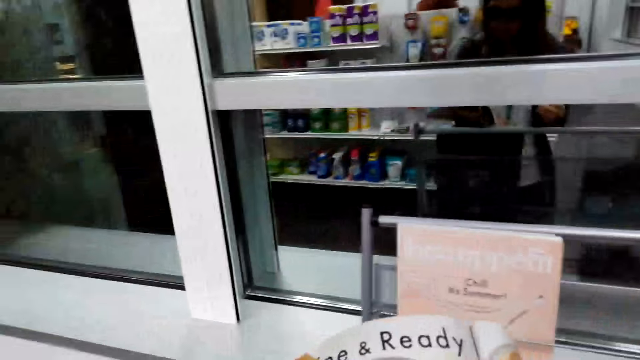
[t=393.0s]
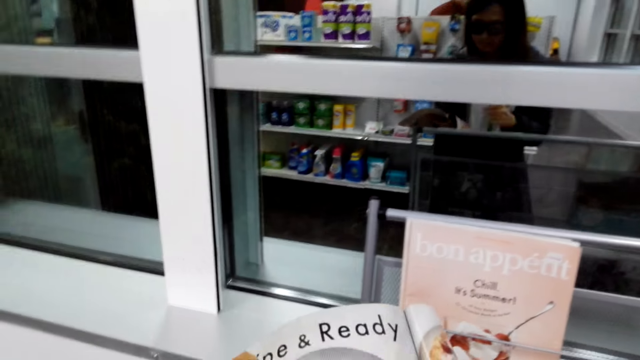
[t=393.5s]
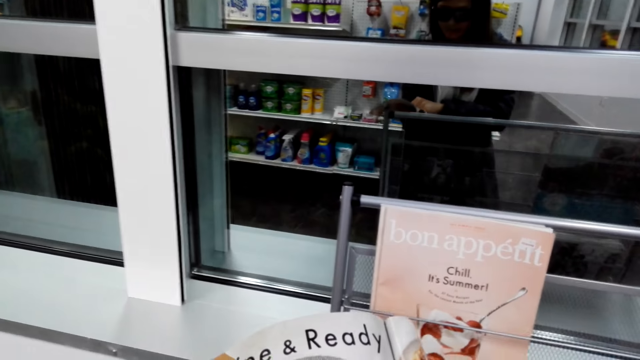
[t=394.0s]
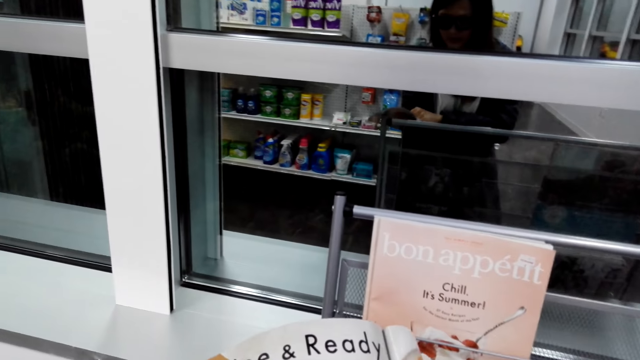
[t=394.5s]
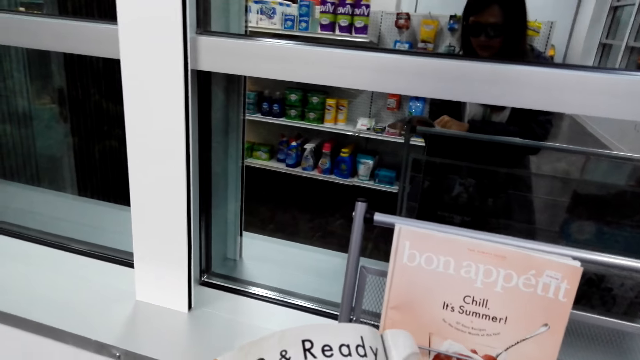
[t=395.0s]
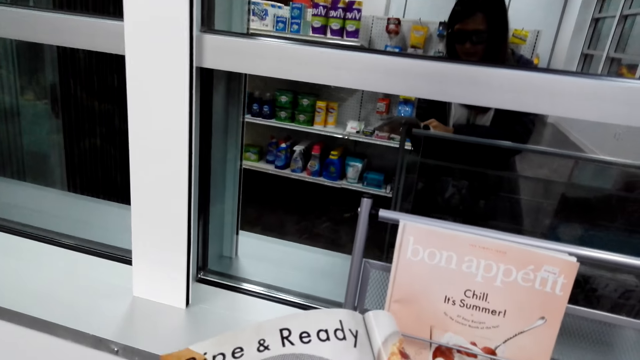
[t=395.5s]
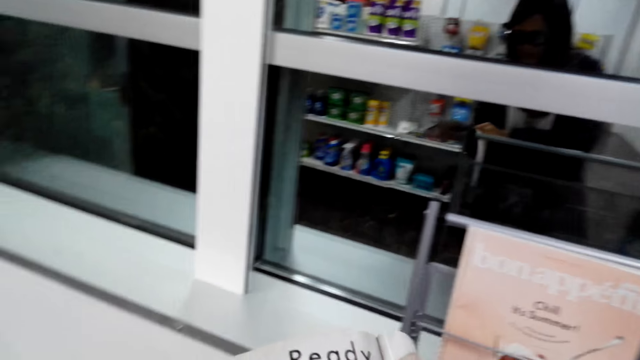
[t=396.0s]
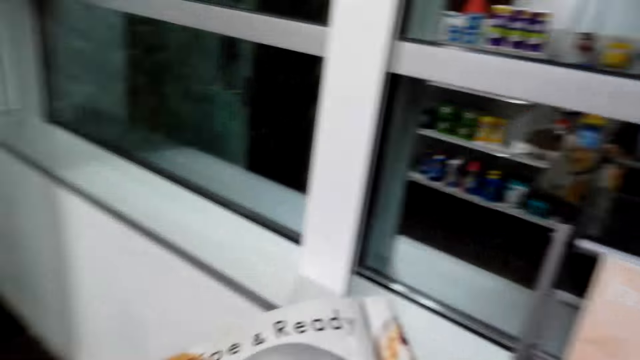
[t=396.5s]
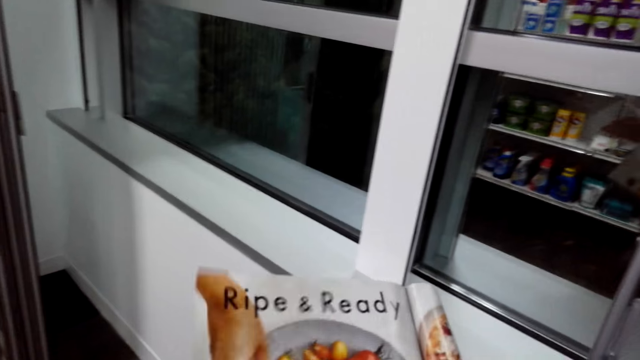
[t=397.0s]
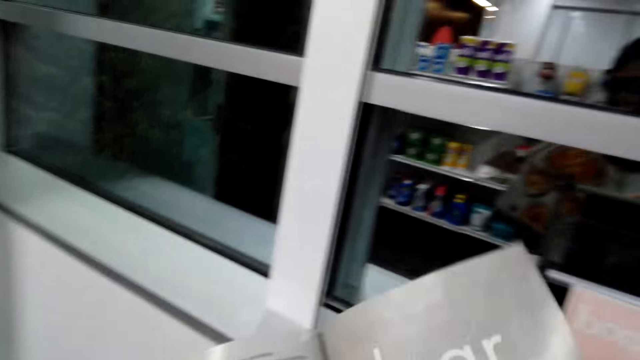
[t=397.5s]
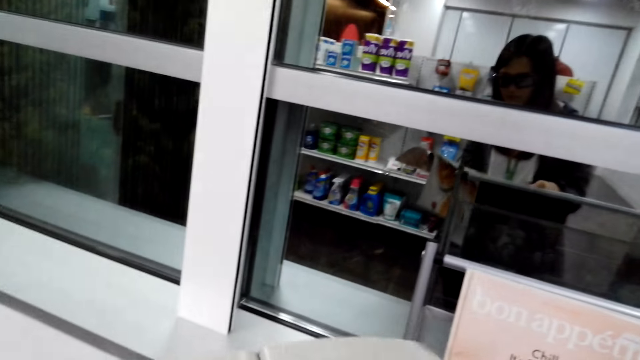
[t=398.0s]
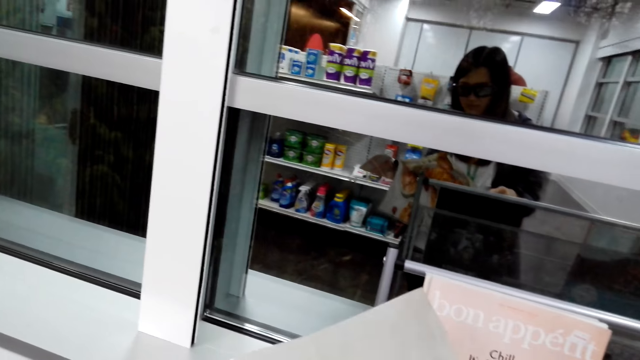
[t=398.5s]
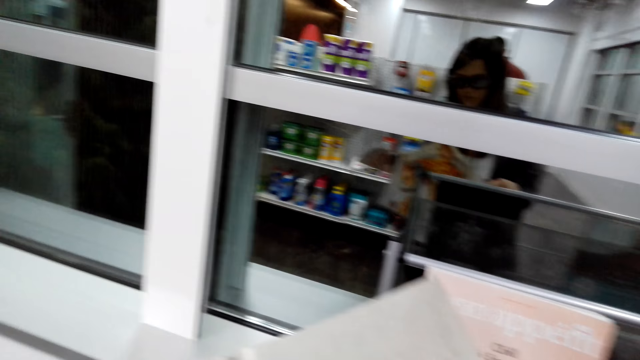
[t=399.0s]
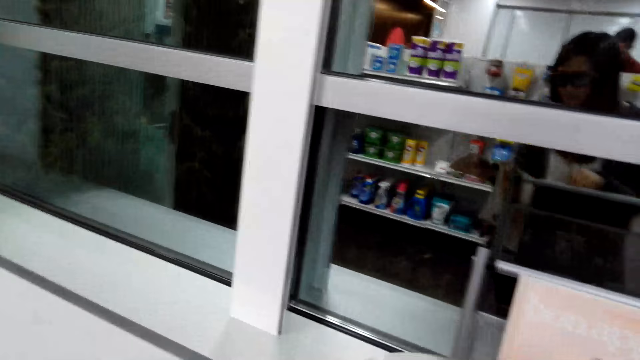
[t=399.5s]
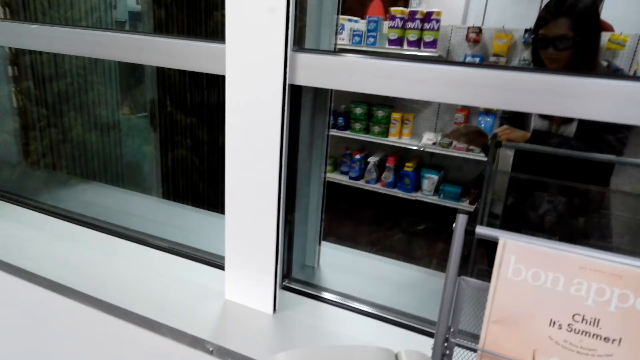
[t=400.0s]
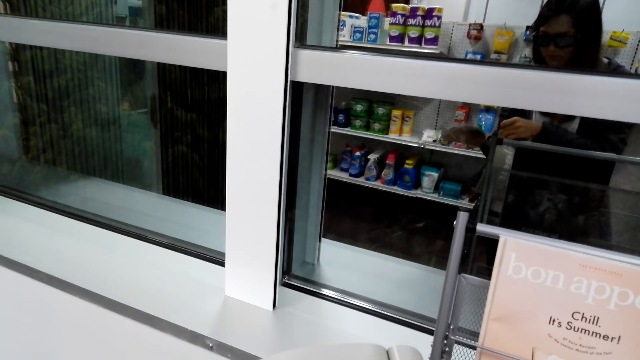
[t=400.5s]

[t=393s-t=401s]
The camera wearer reads a book.

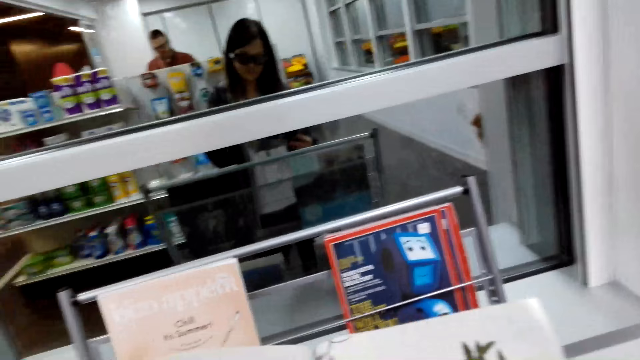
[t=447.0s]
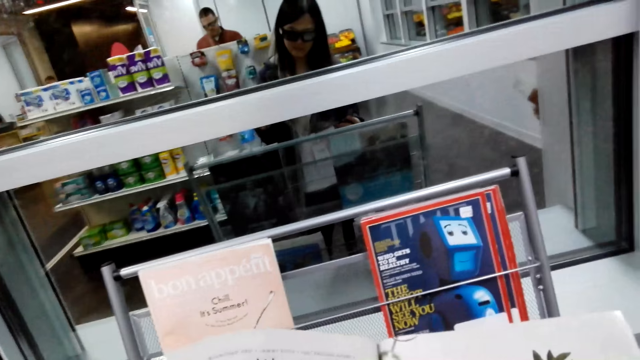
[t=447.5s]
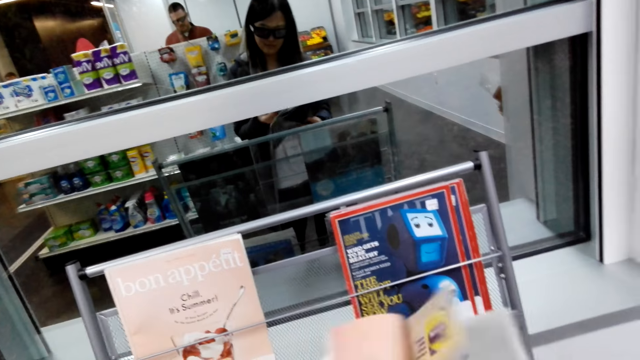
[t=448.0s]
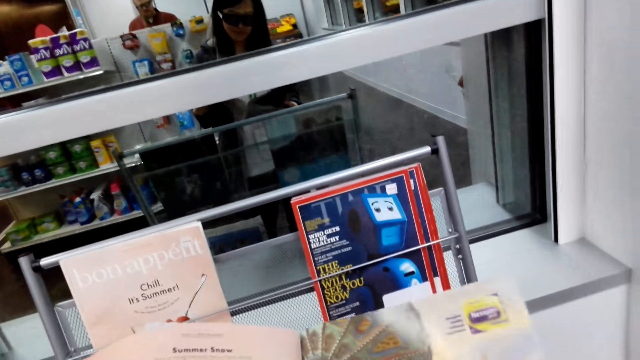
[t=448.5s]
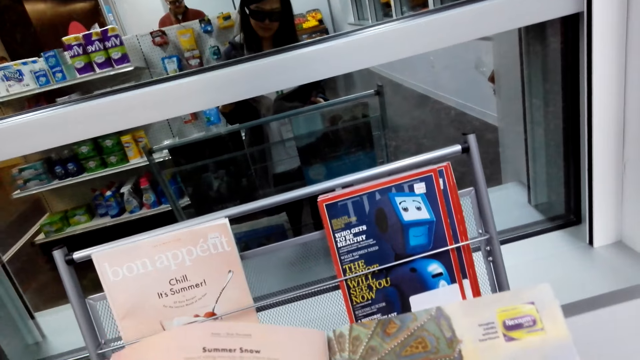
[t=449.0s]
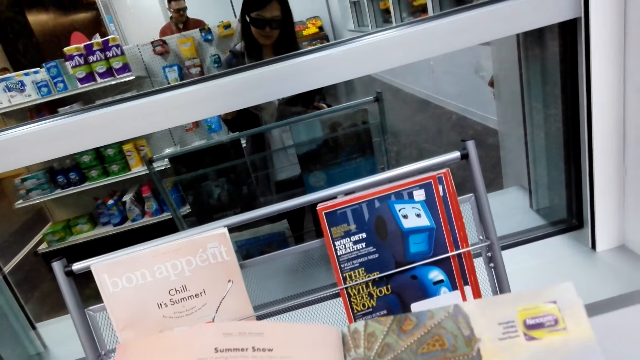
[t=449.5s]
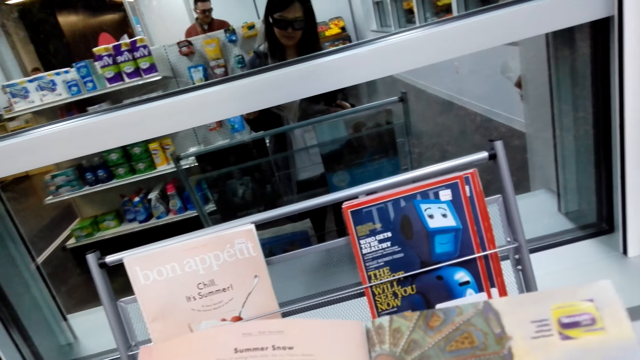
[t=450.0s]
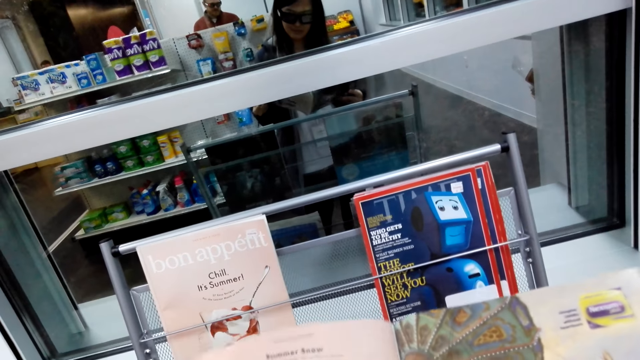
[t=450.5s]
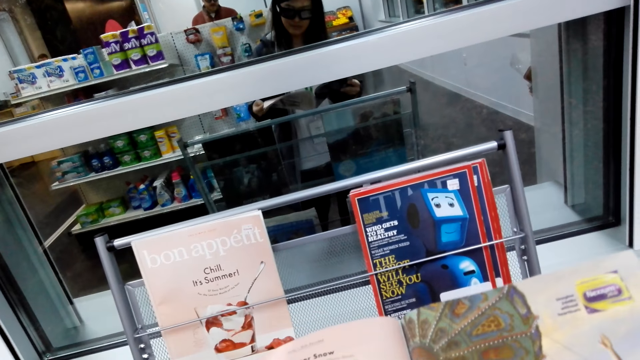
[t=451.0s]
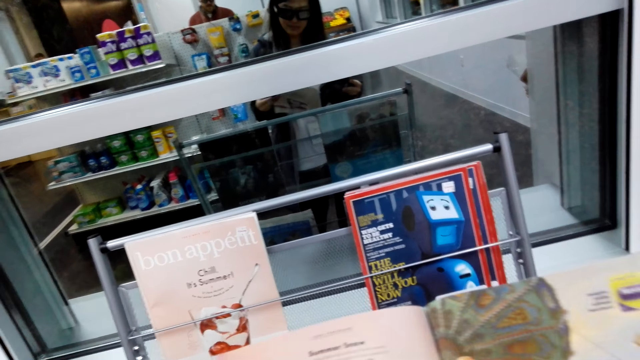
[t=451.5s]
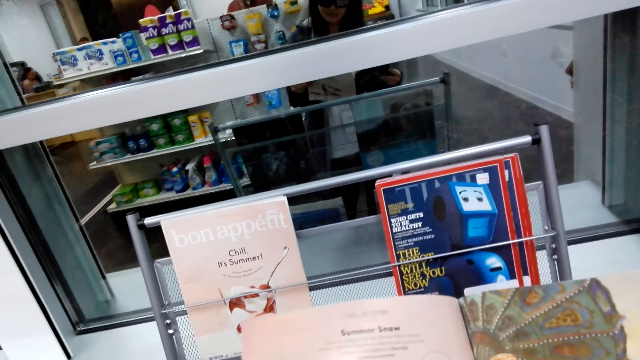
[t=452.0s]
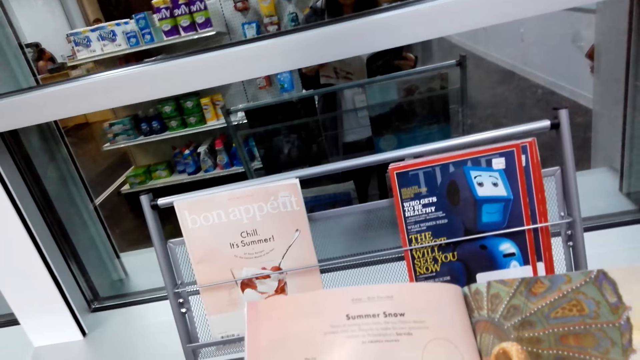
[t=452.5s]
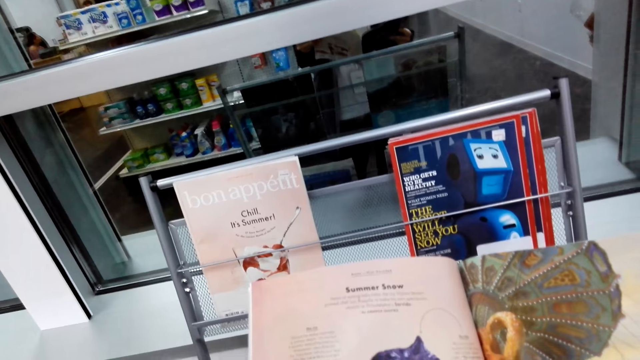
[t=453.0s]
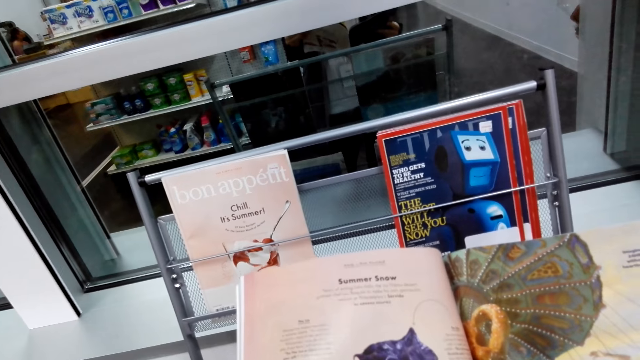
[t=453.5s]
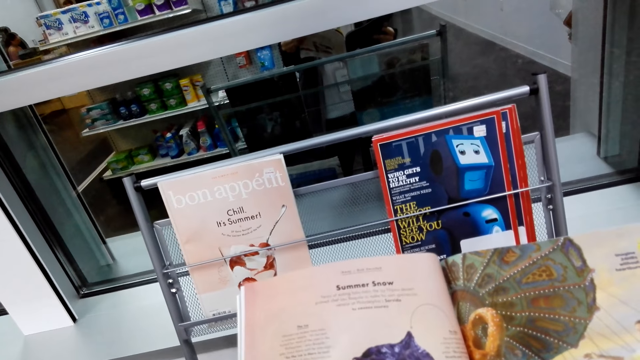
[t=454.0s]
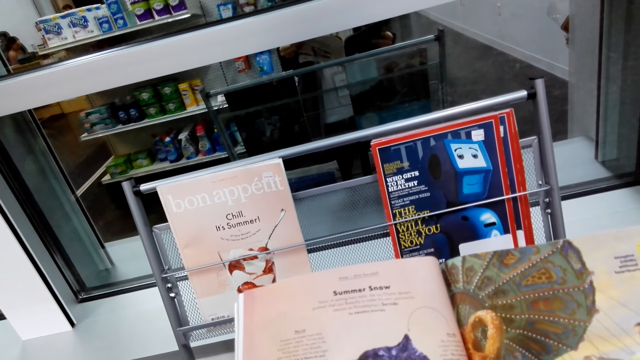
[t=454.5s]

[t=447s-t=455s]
The camera wearer peruses a book.

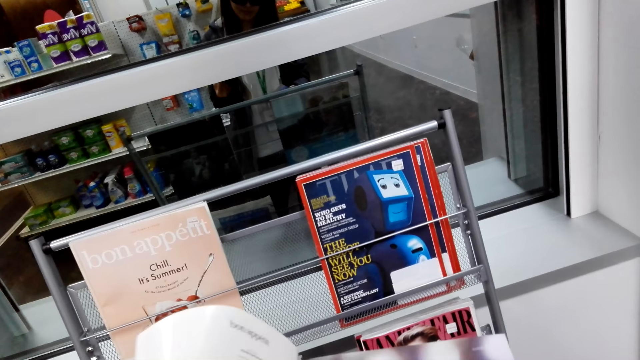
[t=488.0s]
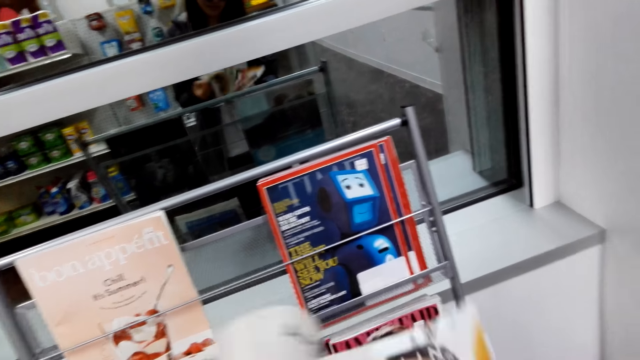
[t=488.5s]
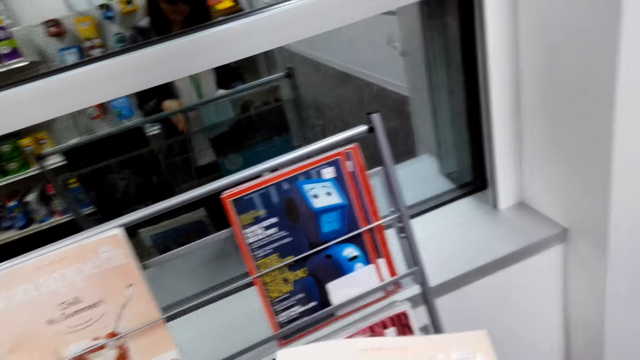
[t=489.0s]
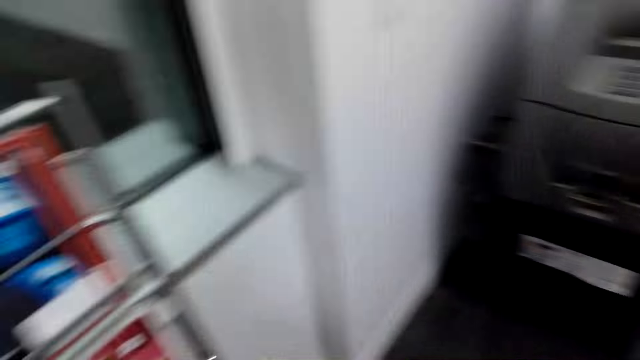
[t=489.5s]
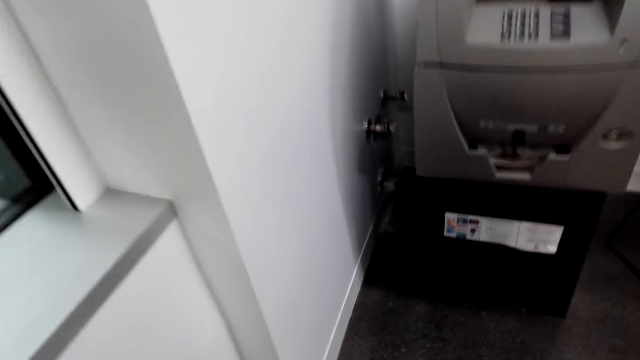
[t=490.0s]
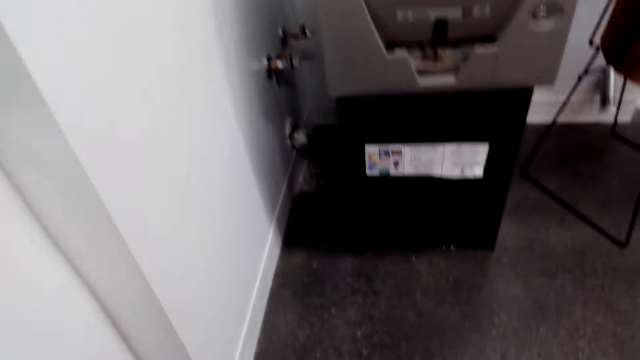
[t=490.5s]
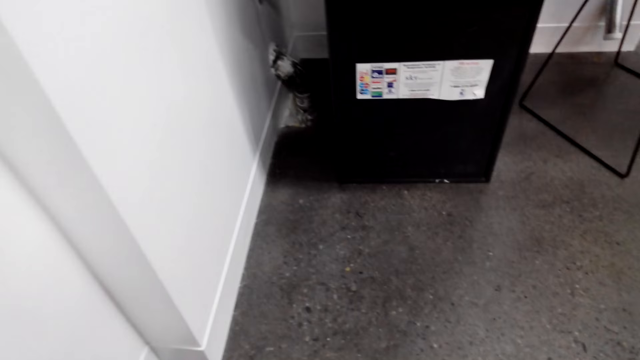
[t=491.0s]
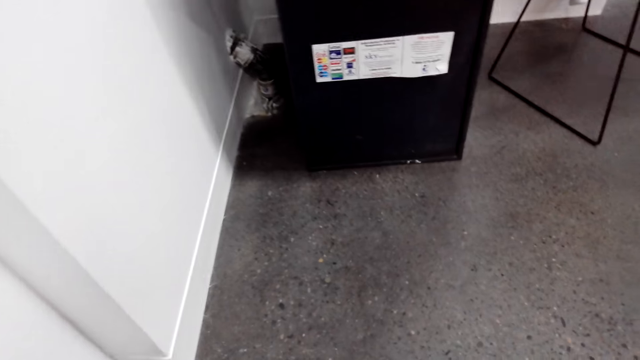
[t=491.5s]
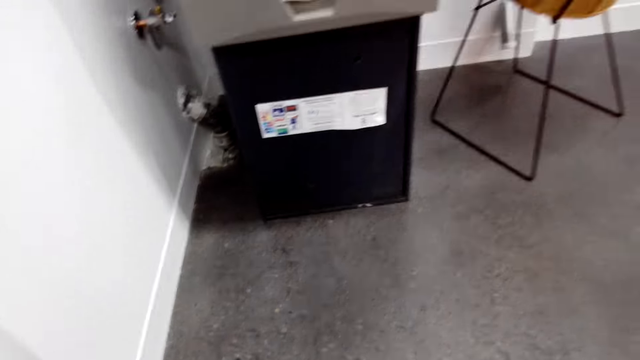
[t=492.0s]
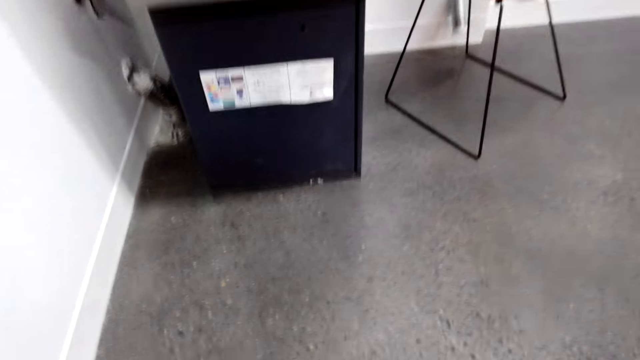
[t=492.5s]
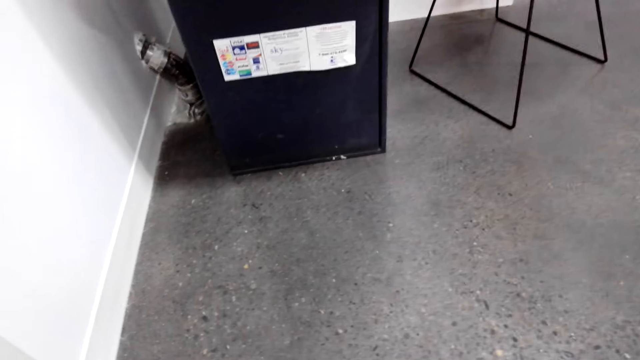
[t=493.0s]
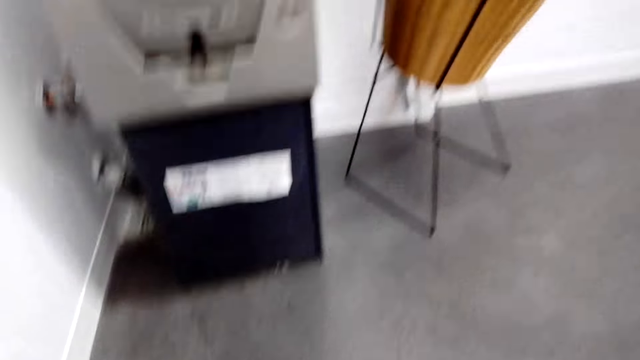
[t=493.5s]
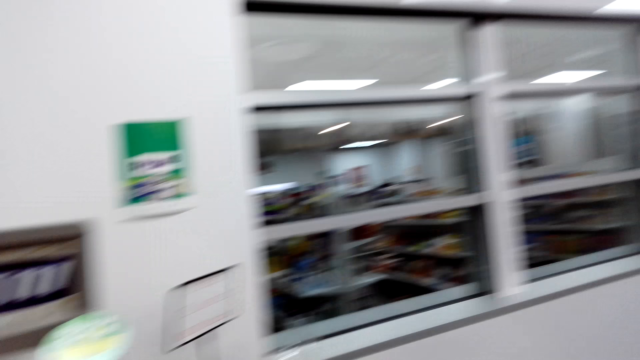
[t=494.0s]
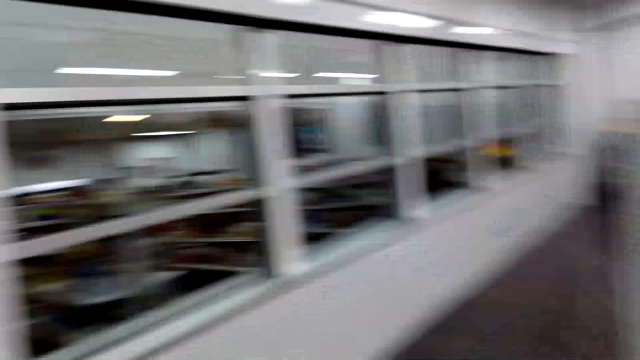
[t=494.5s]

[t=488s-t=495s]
The camera wearer returns the book to the shelf.
